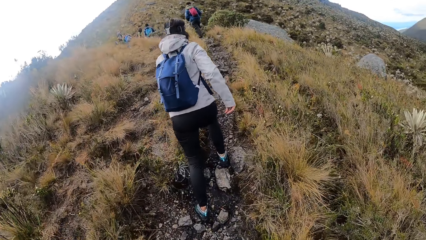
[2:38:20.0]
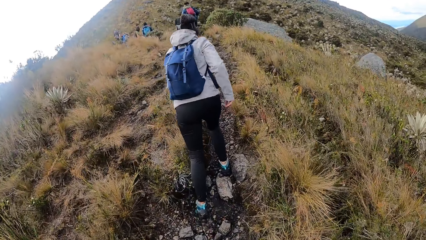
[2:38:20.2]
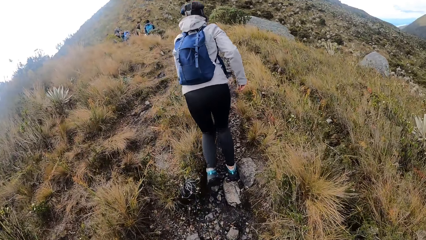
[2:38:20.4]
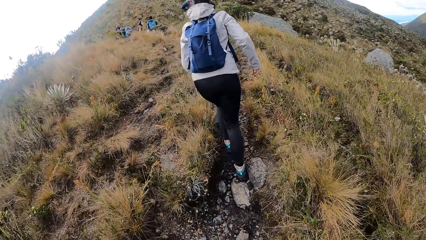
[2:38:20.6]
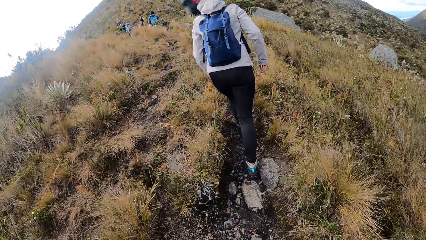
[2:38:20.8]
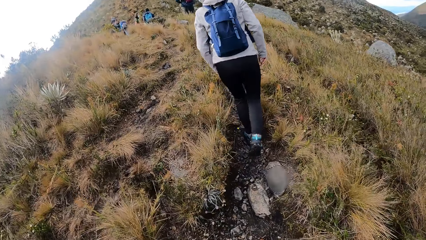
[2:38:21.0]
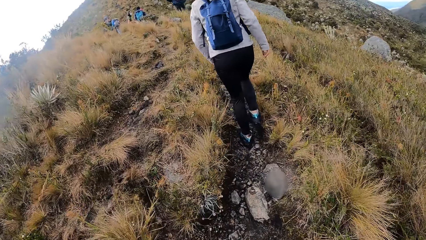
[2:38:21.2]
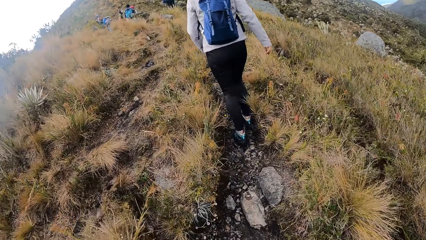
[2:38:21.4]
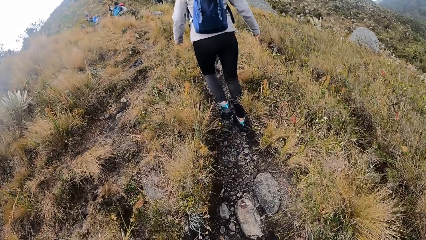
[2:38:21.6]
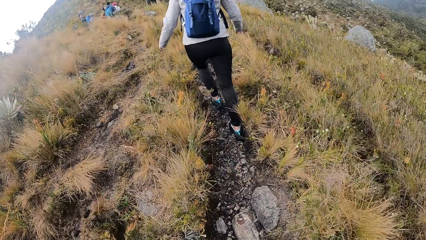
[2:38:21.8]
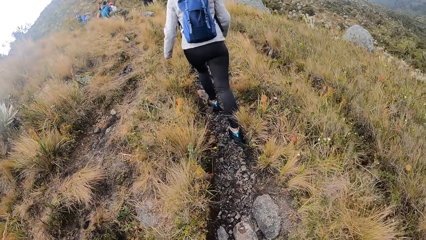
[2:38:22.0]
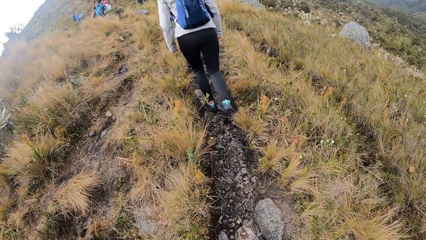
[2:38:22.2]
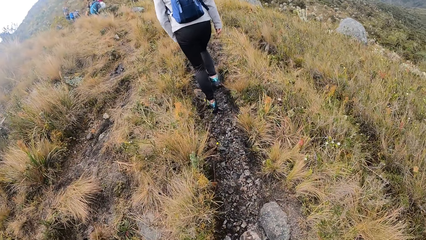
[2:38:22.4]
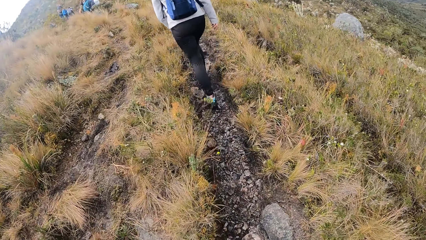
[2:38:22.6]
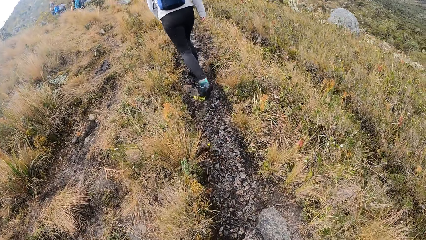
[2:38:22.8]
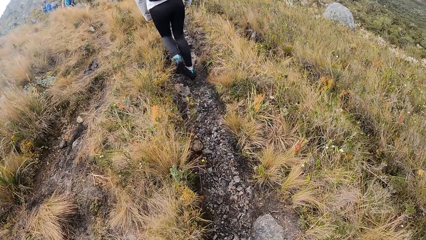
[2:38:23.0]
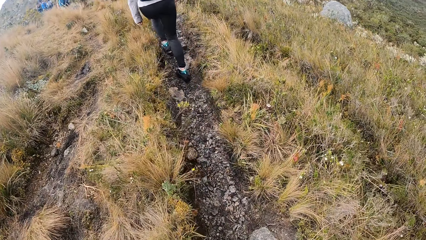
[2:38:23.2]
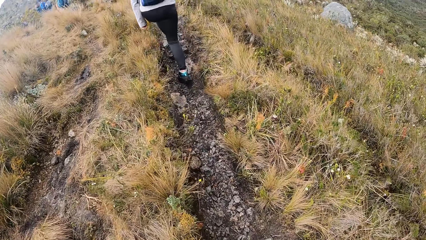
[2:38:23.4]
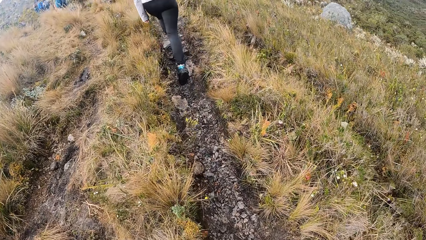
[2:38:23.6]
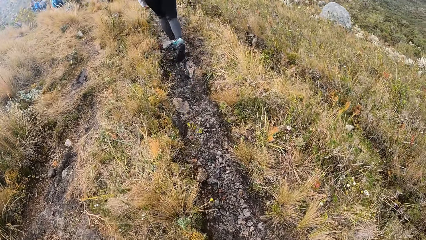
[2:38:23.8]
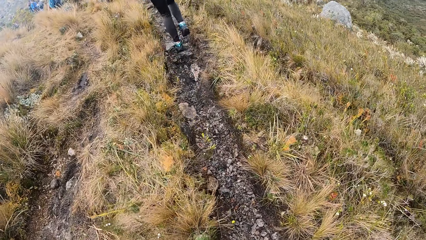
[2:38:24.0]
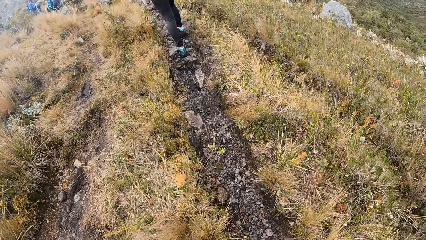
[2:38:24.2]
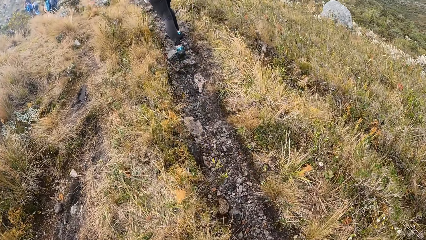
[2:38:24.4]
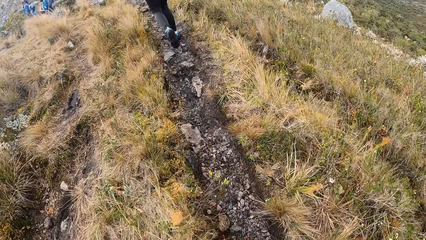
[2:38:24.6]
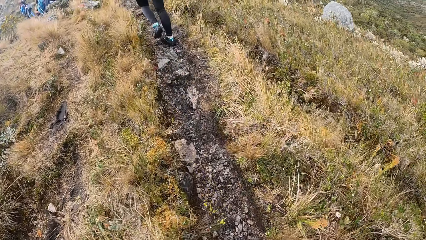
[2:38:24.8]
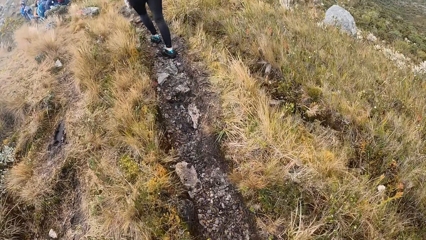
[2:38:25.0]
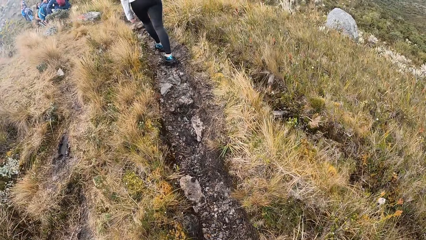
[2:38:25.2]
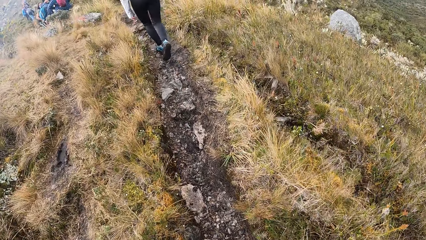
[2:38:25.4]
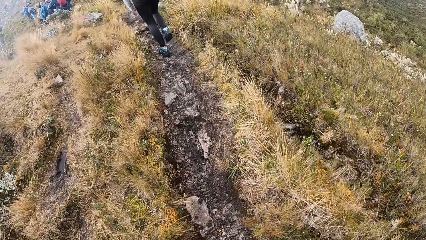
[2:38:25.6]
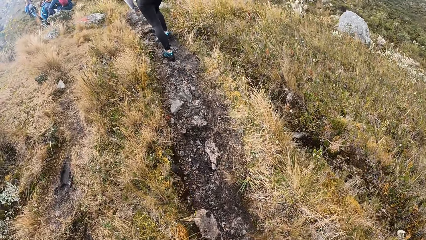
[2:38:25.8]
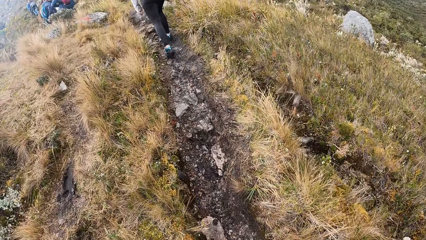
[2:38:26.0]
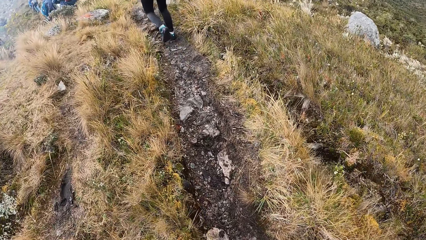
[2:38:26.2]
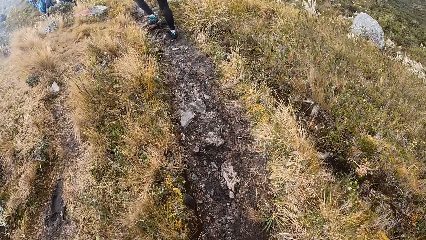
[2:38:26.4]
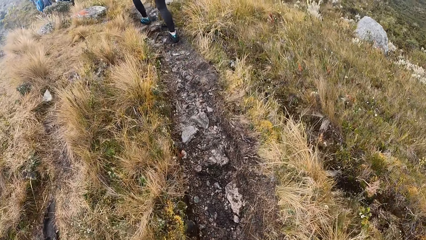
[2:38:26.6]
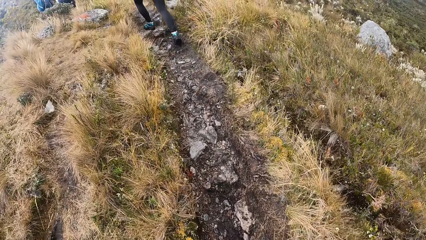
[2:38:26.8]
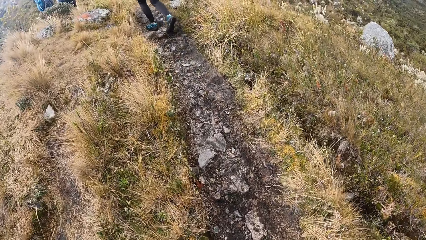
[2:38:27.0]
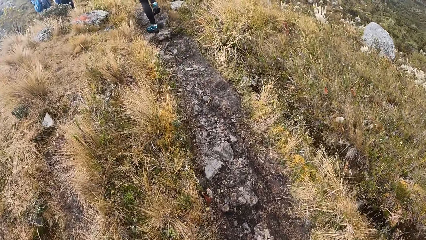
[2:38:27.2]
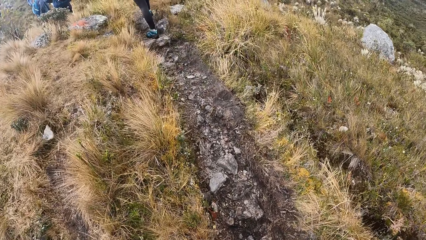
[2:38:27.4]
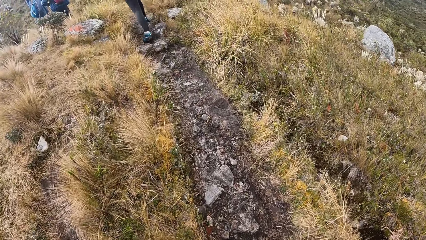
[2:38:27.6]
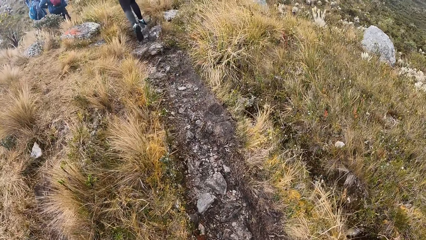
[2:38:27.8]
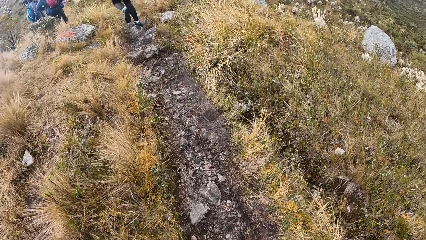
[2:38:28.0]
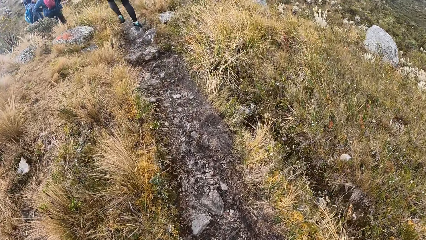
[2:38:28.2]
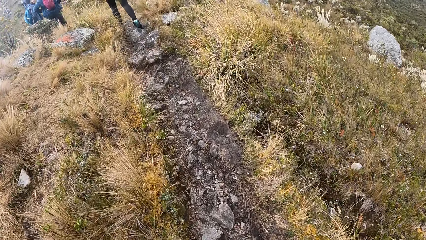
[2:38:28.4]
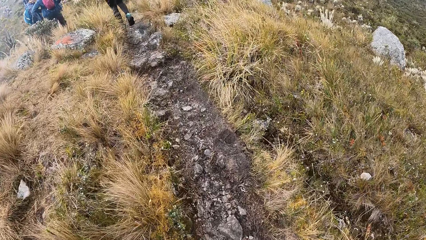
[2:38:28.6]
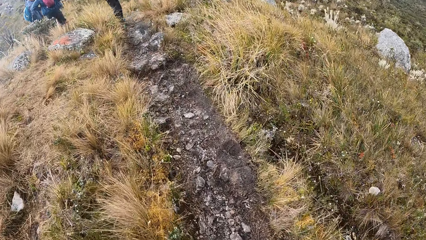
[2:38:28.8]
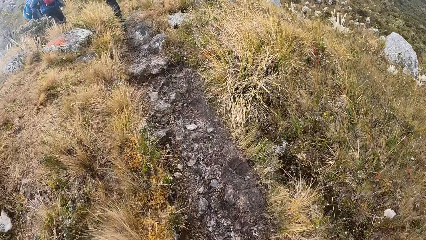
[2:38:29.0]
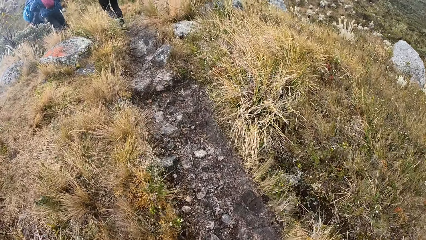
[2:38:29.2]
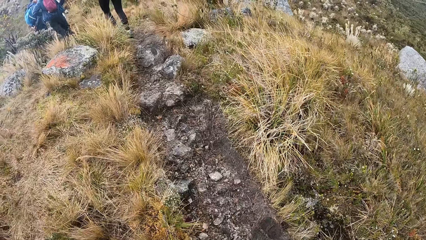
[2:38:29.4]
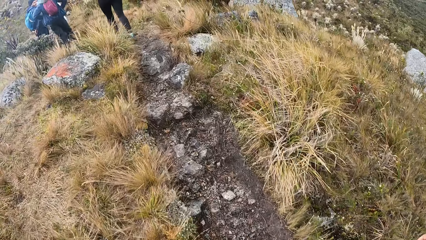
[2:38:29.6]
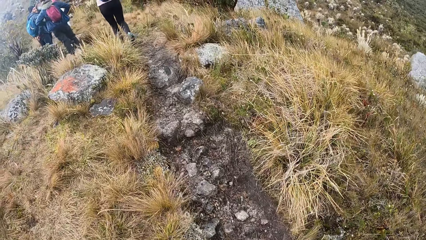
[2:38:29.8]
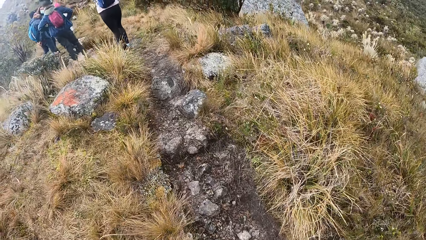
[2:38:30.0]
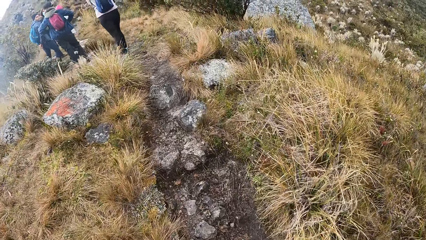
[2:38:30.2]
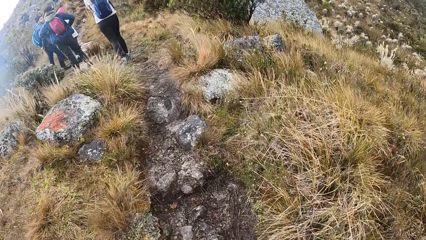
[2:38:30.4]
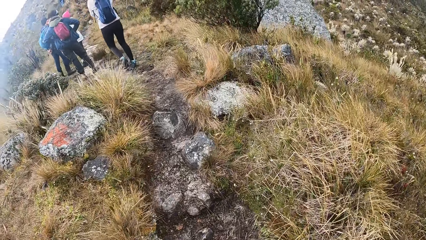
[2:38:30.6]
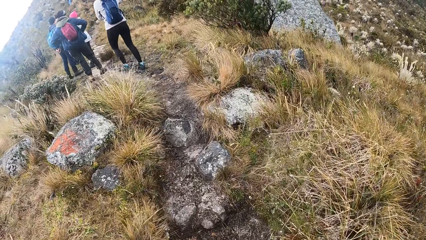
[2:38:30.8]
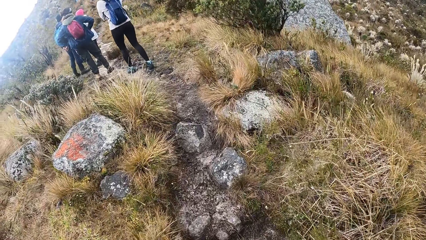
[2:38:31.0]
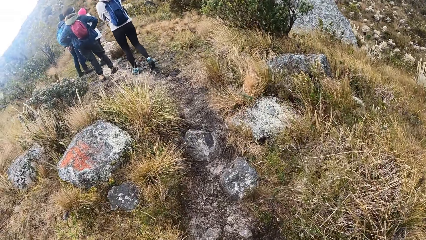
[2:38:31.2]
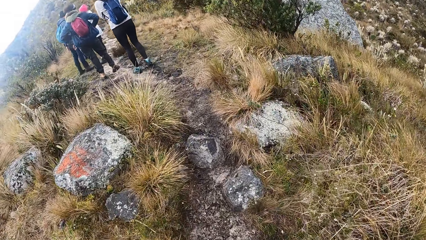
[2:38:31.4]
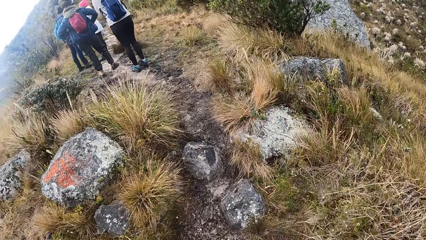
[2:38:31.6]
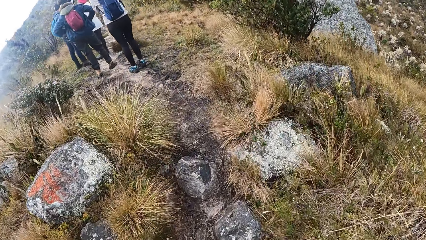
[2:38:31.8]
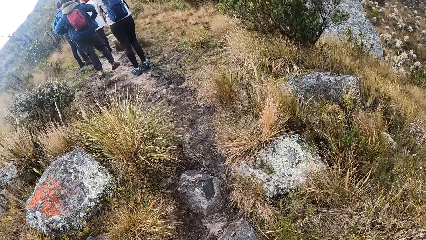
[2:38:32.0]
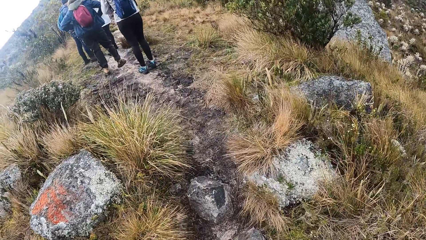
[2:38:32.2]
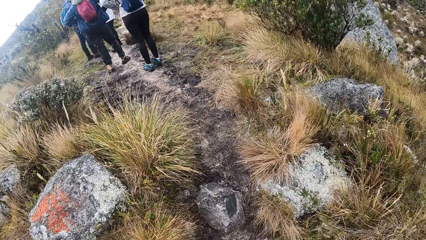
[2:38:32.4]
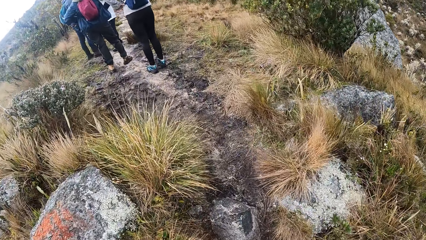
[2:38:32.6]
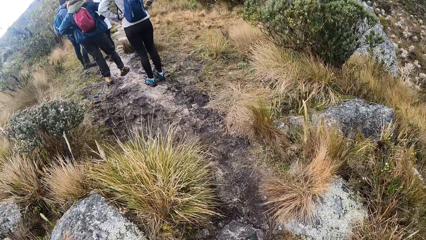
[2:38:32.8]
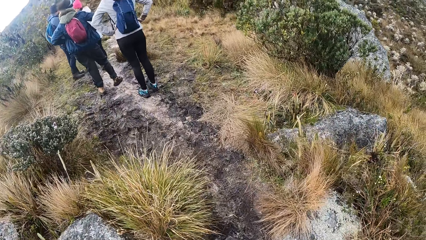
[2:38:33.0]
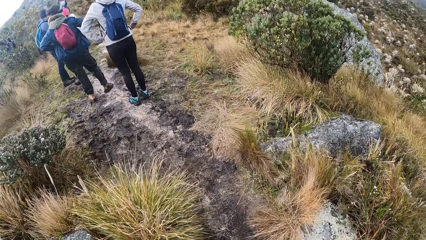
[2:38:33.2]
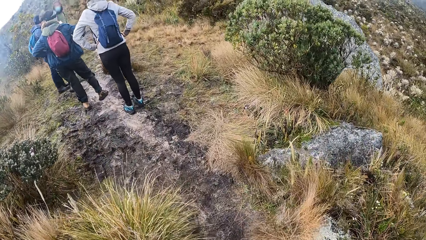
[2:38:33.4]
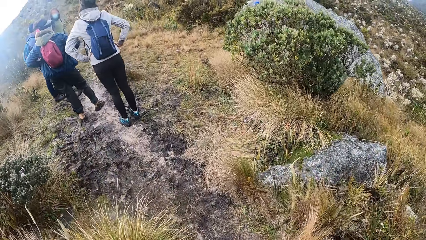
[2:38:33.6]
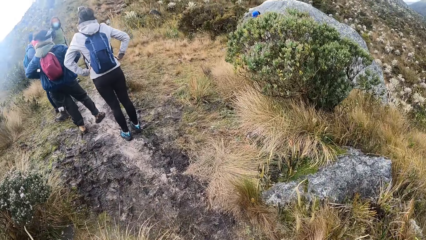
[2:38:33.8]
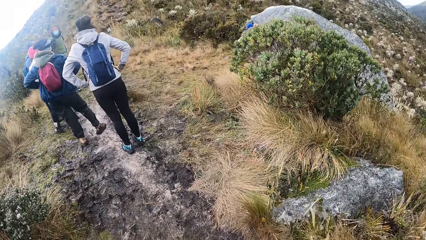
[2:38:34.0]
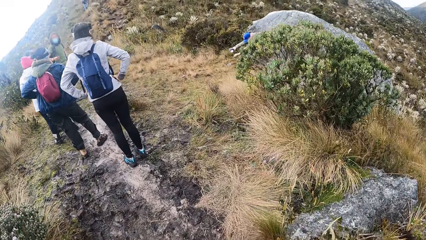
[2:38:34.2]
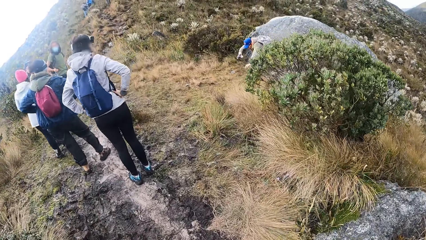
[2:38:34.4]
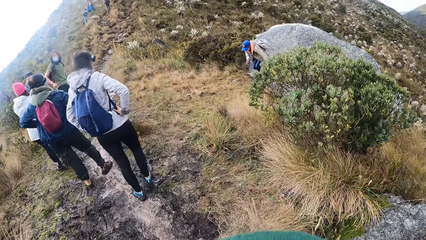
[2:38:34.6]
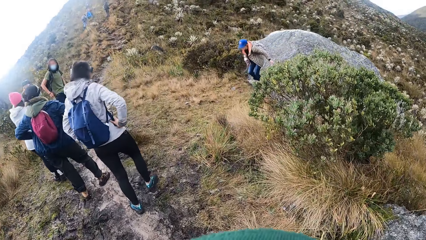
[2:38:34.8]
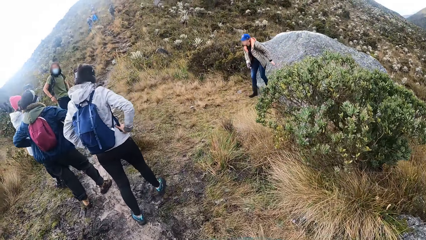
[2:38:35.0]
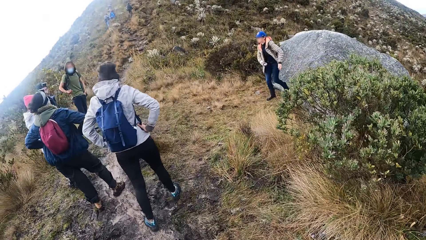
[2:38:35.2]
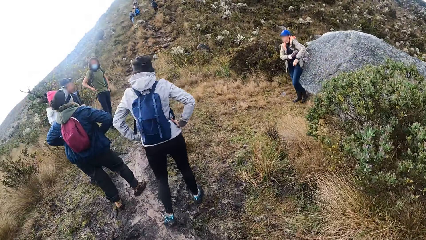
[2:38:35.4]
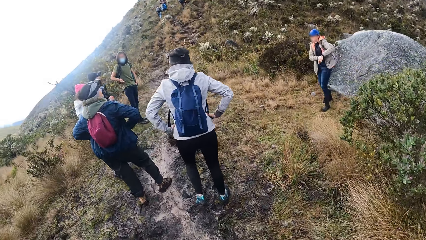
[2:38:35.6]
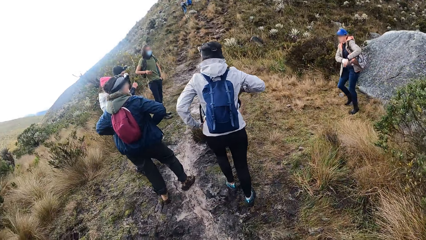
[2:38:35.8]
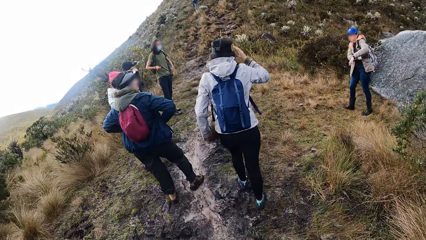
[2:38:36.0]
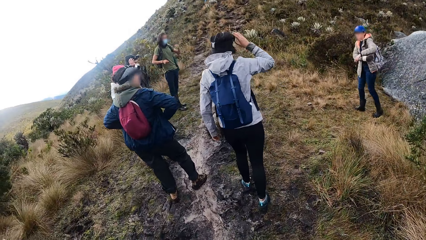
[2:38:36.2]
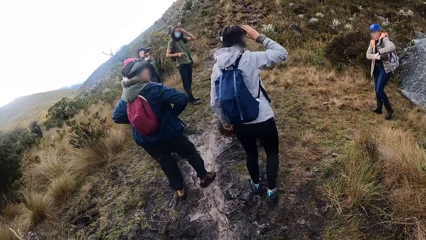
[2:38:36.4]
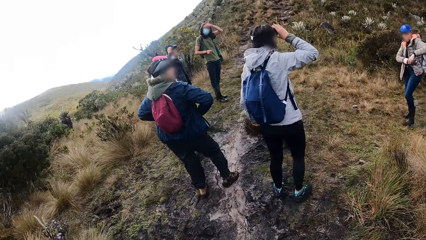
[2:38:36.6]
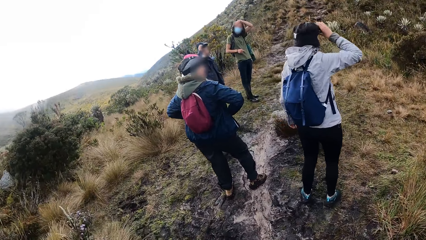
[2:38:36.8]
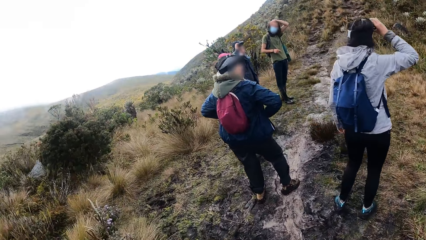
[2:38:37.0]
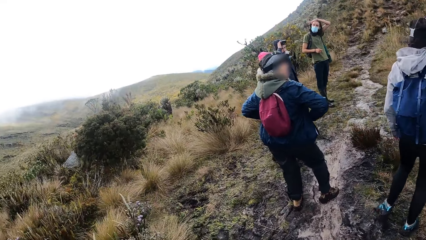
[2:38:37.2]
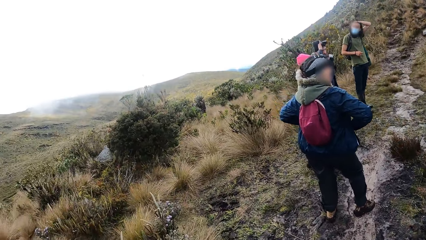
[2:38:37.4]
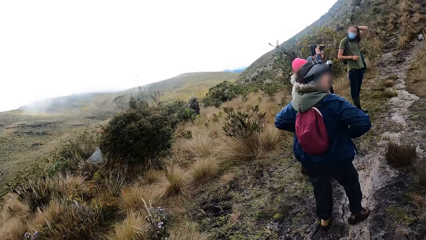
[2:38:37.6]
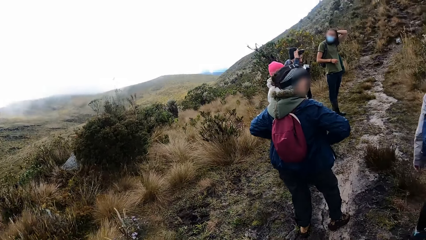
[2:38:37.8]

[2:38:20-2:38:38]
The woman touches her head with her right hand. A man touches a camera on his head with his right hand. Another man touches his head with his left hand.
